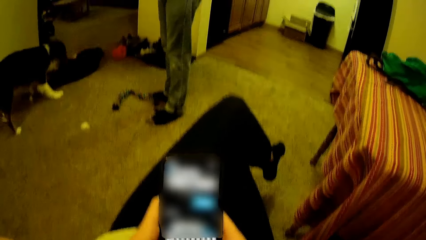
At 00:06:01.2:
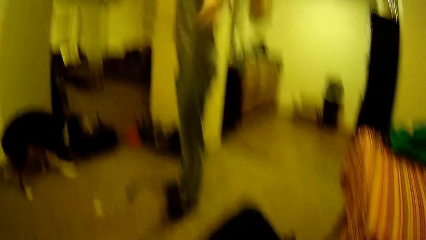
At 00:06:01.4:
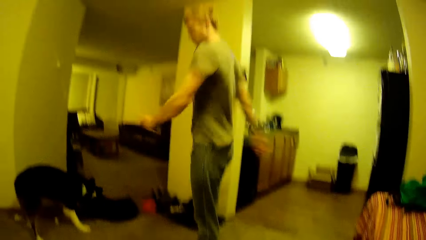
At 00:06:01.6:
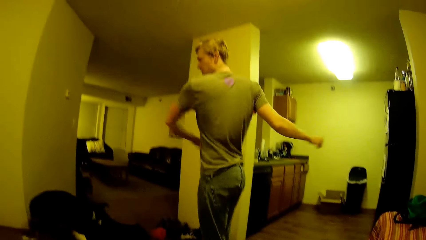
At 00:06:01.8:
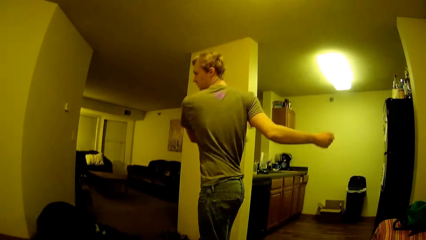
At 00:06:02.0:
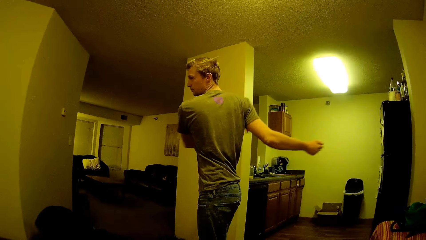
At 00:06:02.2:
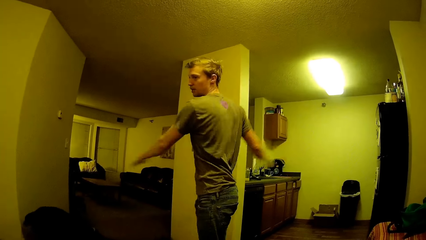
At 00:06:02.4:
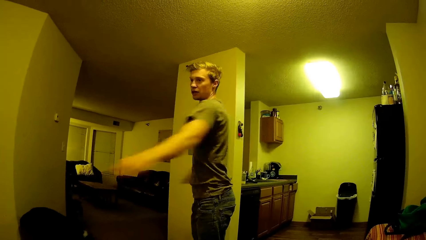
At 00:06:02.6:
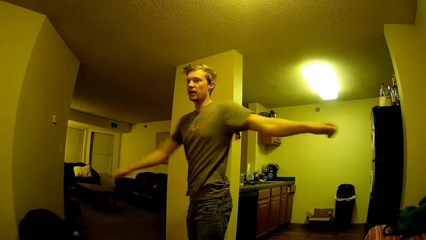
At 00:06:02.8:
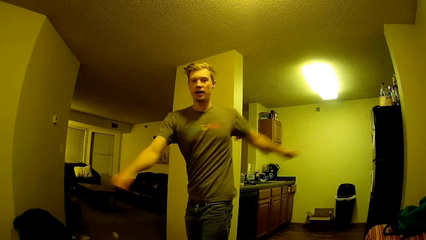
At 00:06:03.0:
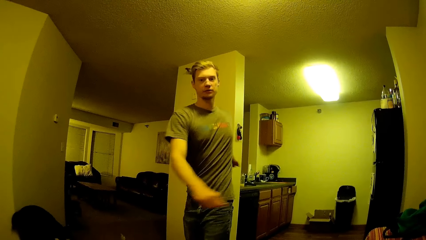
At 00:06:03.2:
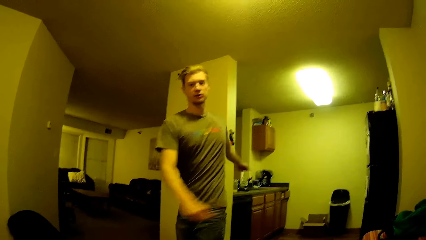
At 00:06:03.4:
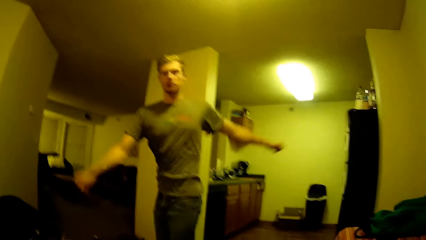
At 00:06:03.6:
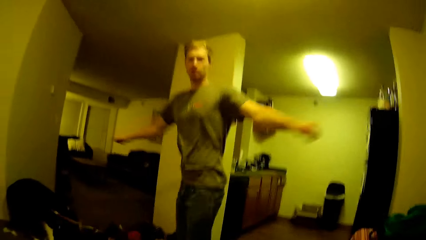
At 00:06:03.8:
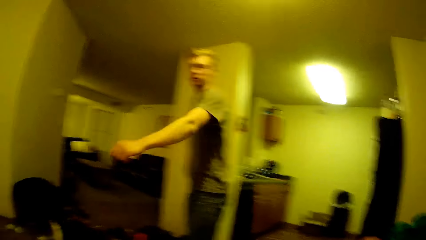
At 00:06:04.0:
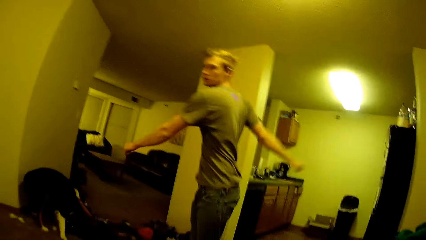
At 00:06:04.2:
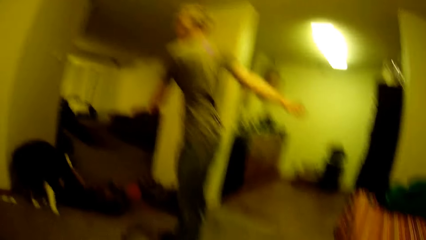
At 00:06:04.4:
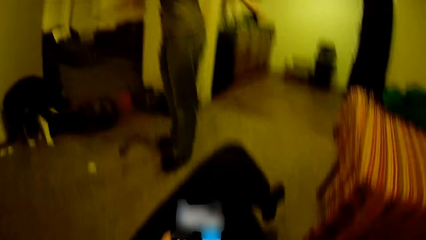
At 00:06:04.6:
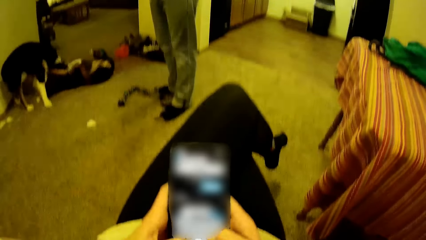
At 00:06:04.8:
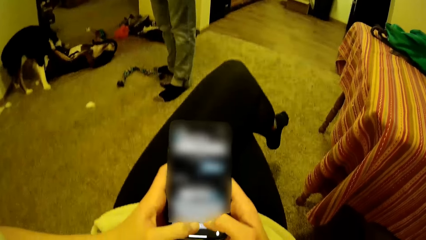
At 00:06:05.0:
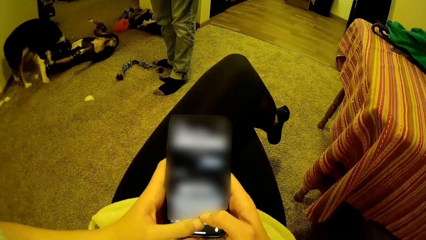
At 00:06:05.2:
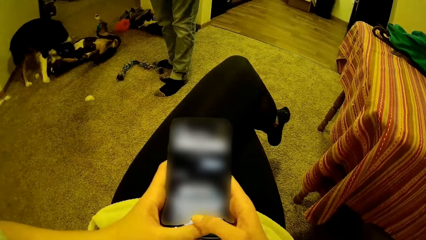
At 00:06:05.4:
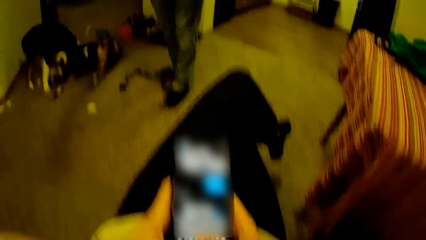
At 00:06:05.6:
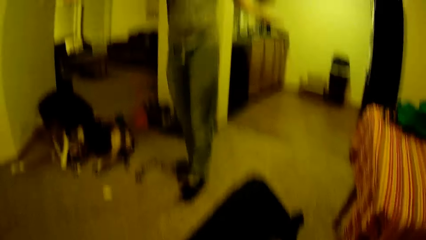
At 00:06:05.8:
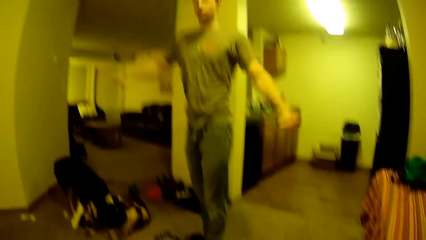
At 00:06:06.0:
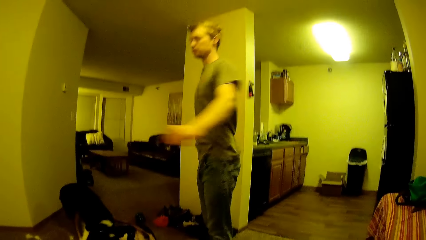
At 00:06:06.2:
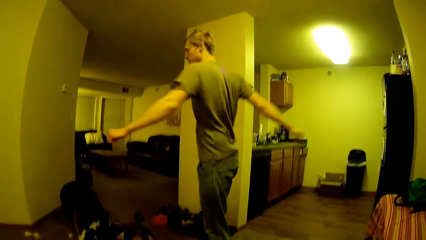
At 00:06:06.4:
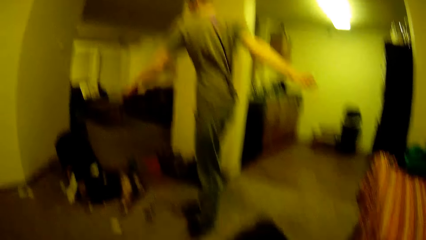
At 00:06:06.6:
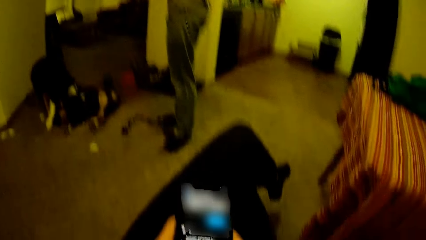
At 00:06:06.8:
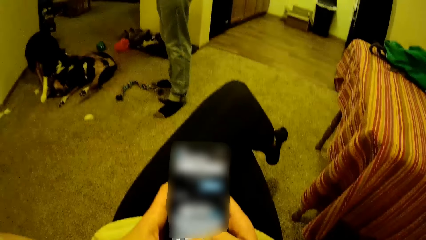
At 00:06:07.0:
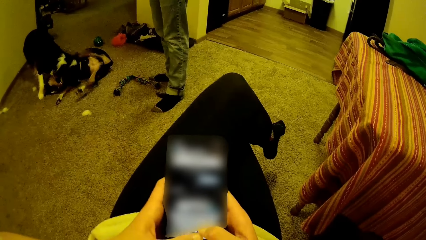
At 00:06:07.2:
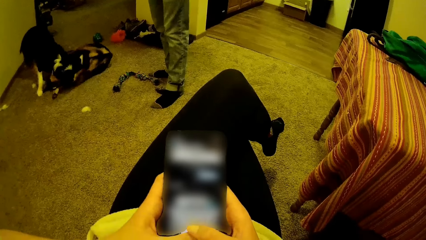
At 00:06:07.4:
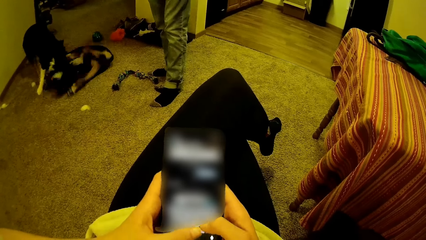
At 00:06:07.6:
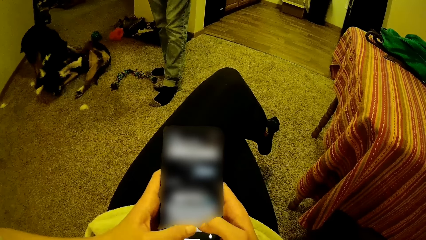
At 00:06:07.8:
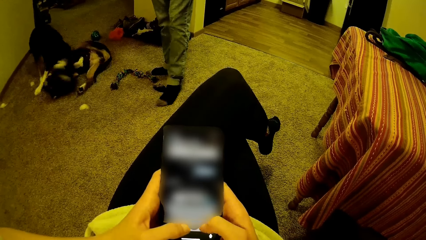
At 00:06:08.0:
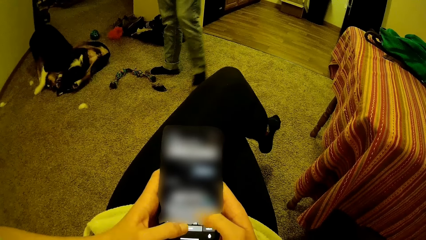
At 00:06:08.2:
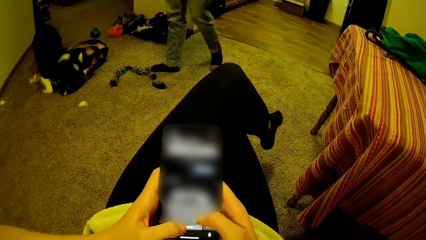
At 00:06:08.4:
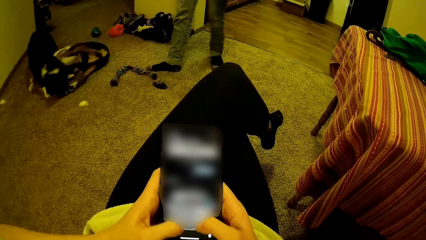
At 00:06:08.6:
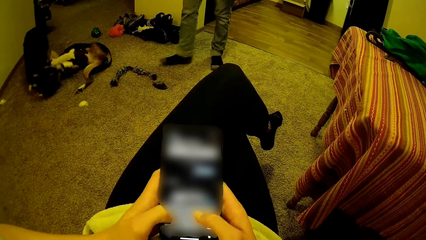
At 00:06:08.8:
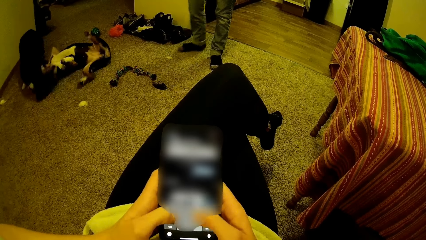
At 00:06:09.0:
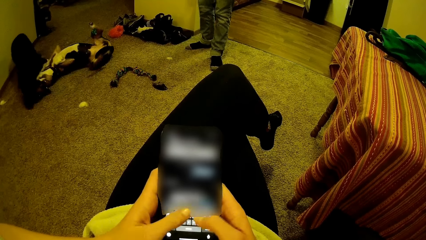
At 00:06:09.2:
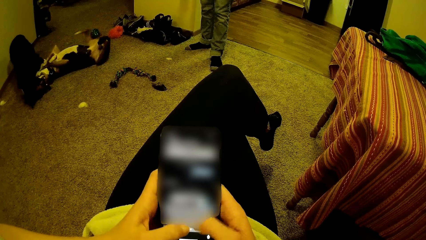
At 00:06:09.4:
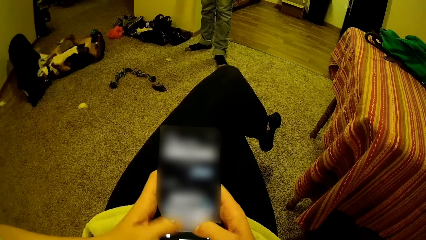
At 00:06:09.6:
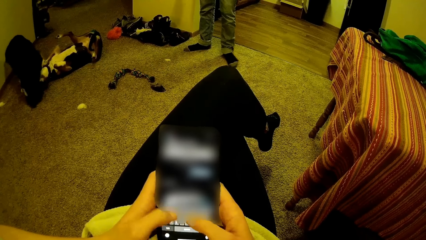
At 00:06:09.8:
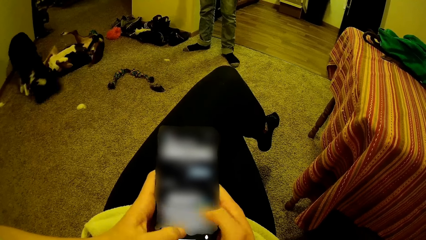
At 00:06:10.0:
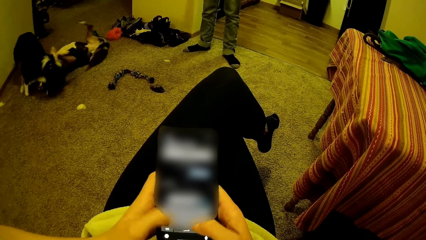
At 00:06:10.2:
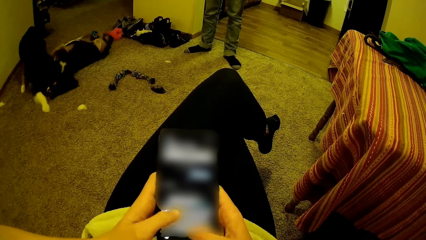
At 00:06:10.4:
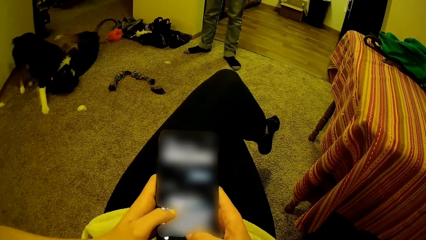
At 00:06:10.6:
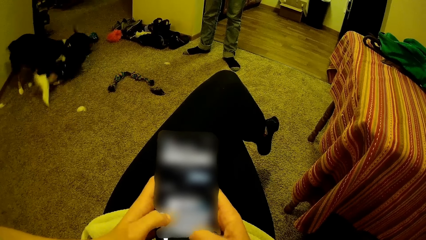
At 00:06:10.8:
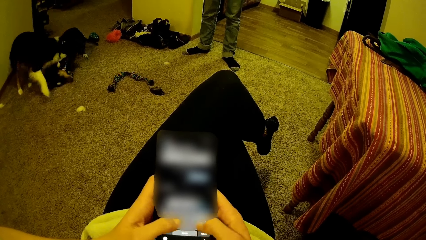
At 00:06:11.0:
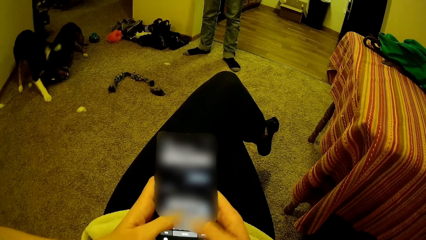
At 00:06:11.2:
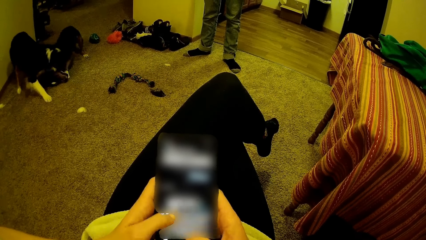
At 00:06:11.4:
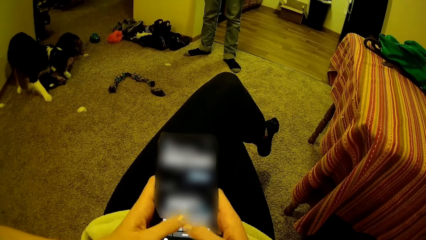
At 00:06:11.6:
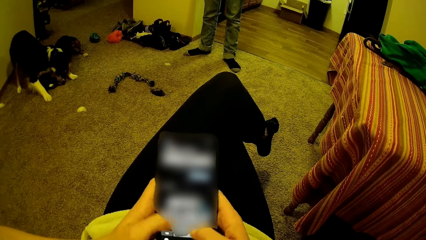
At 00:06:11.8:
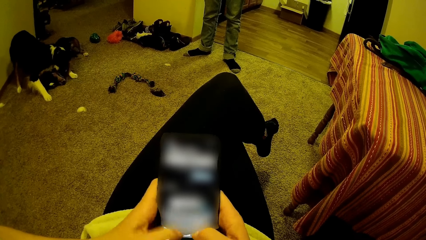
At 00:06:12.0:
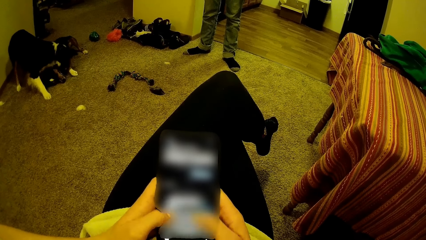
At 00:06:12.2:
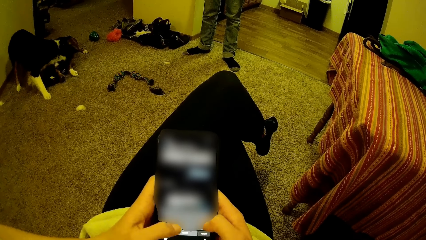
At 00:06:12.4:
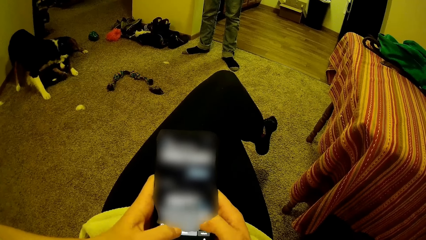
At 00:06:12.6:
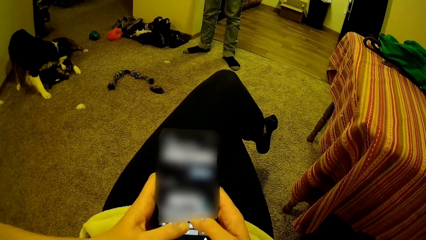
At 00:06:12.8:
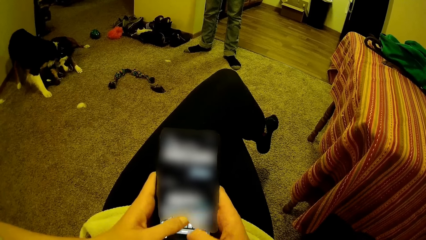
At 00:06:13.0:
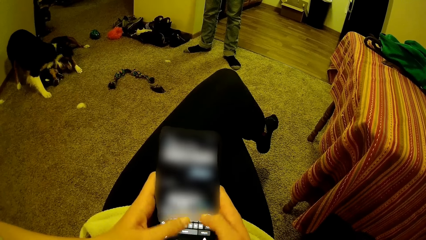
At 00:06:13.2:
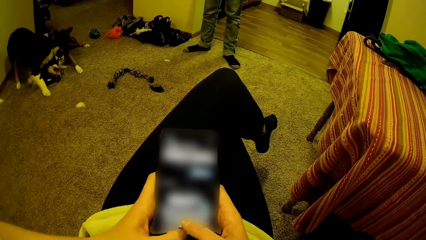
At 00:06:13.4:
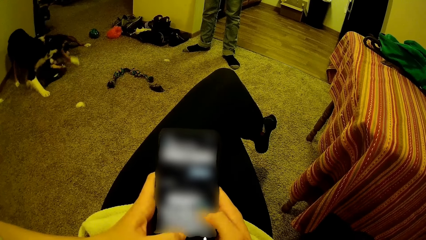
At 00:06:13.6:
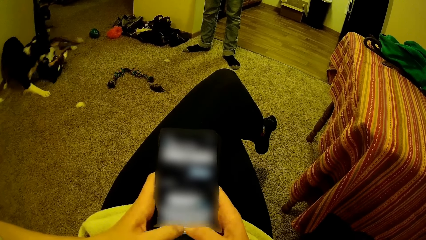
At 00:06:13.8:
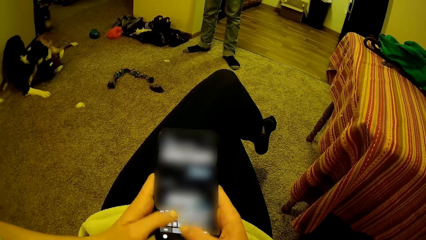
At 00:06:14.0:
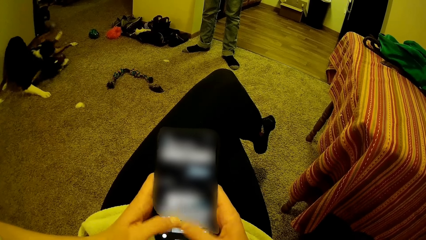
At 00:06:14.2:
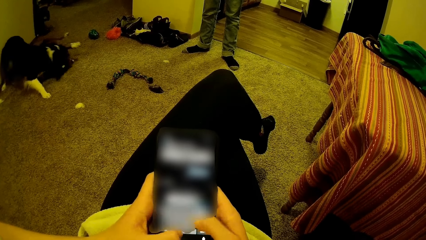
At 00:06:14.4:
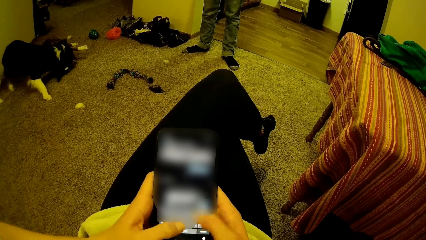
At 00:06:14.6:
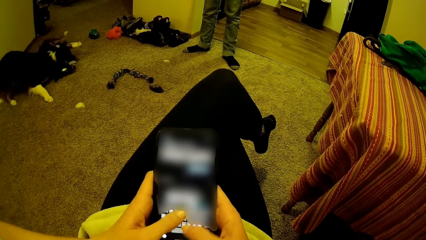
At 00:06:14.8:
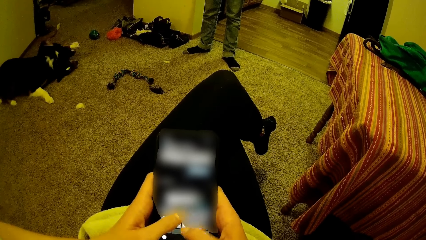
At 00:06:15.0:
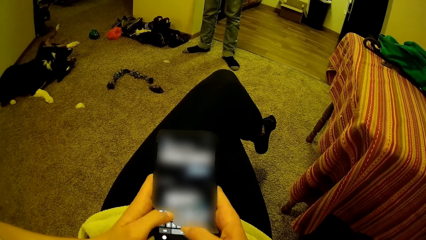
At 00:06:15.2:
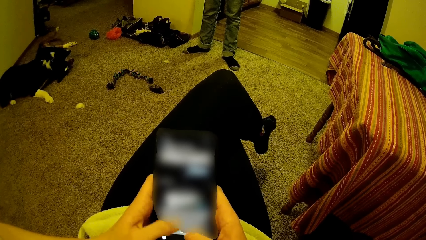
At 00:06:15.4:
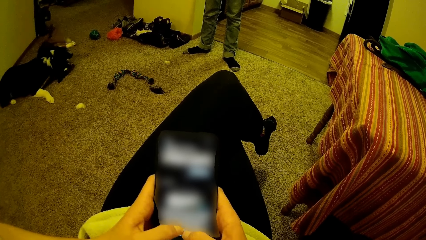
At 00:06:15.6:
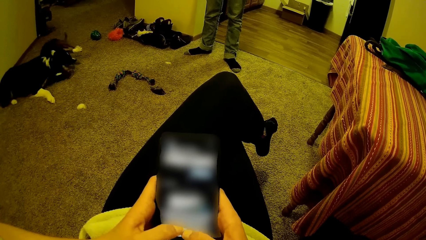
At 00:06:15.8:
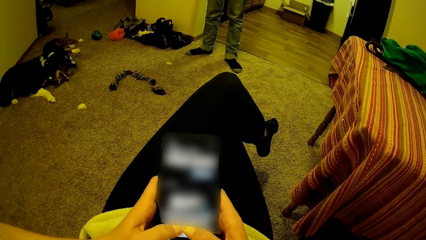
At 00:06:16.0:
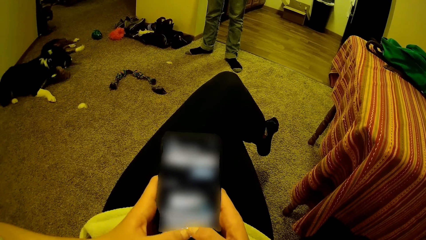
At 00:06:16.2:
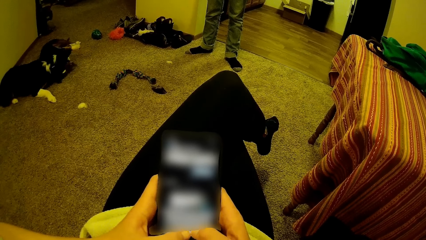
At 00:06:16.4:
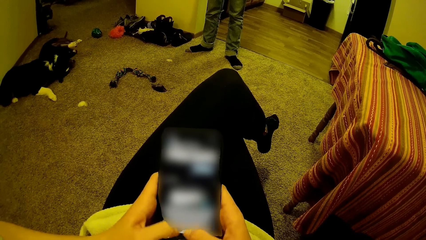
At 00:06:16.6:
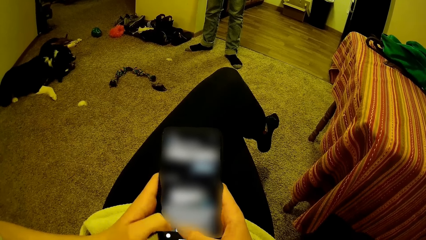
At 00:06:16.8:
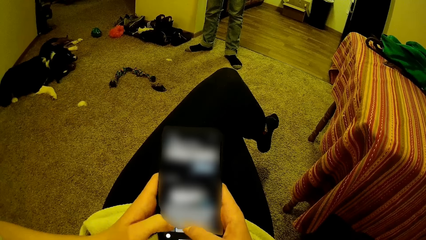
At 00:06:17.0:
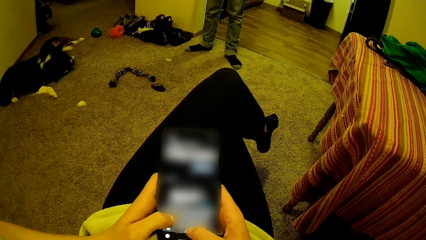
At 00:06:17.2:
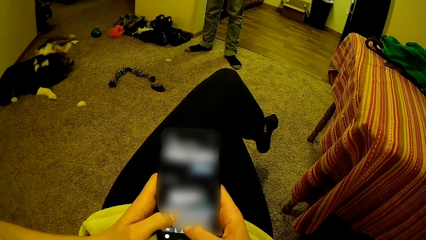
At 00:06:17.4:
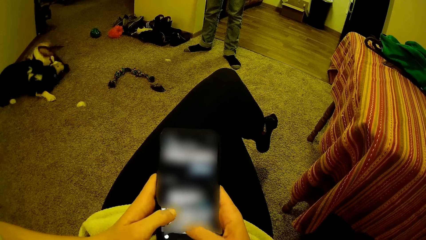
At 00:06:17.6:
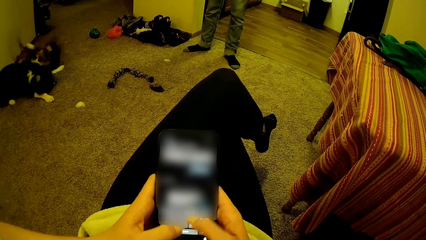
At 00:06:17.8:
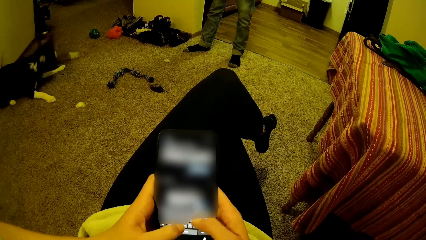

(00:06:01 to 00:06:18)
A man moves his hands. The man plays around. The camera wearer goes through her phone.
